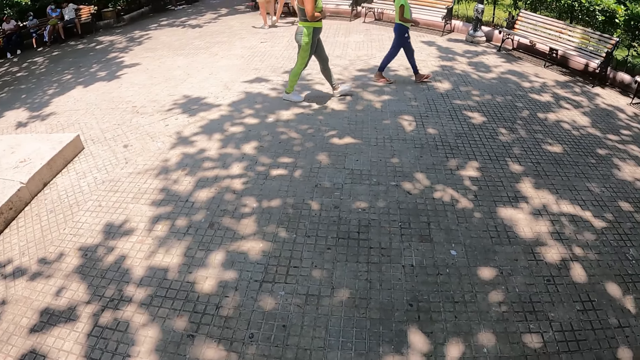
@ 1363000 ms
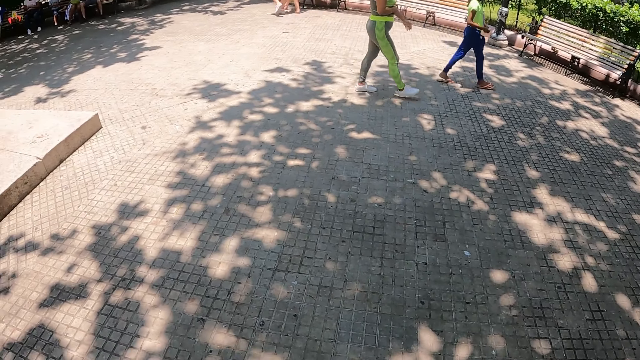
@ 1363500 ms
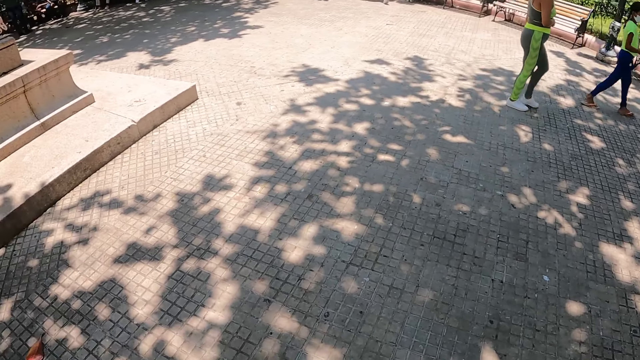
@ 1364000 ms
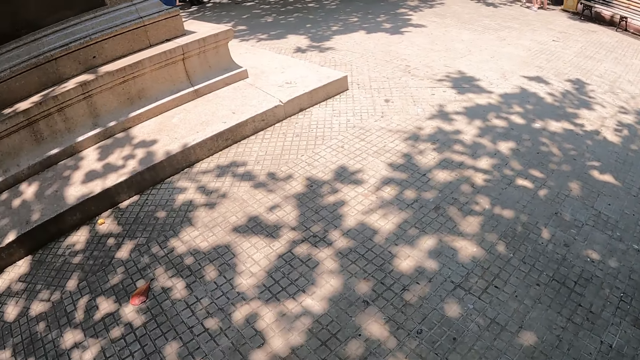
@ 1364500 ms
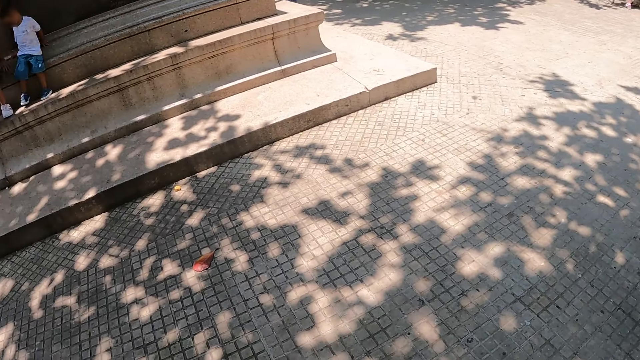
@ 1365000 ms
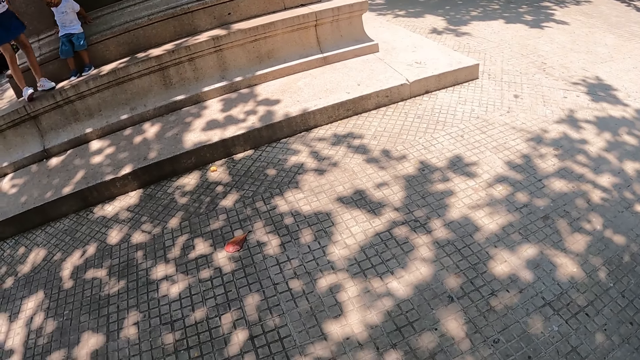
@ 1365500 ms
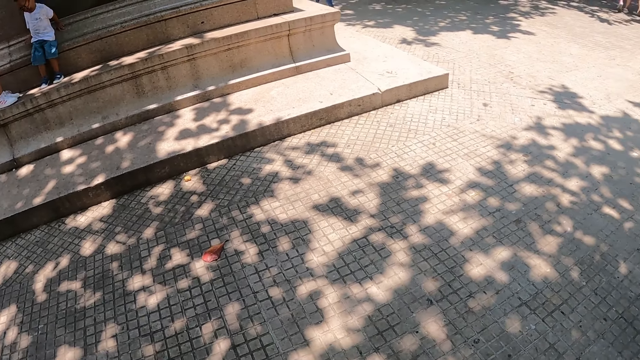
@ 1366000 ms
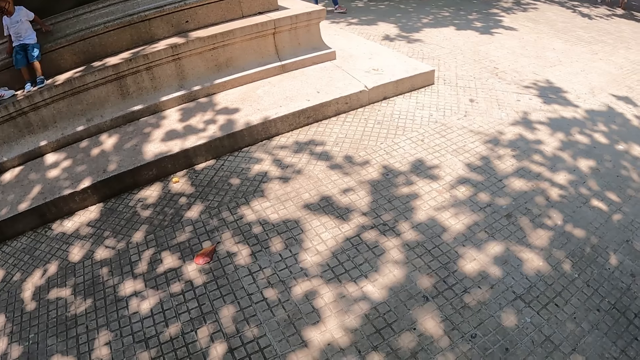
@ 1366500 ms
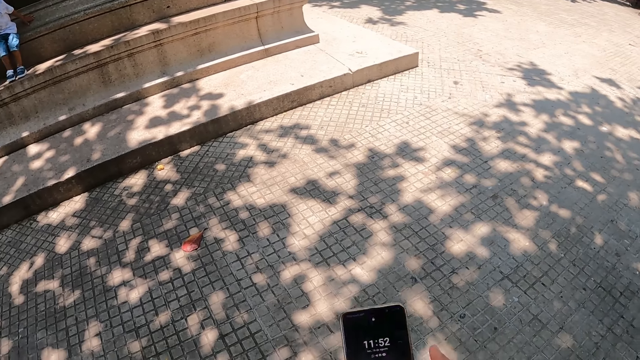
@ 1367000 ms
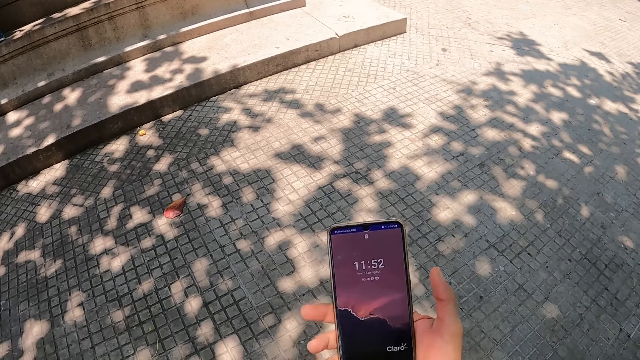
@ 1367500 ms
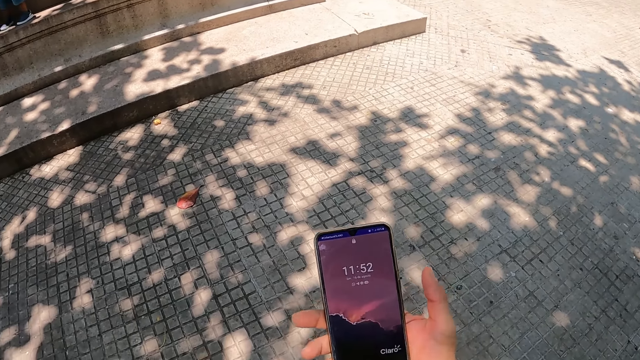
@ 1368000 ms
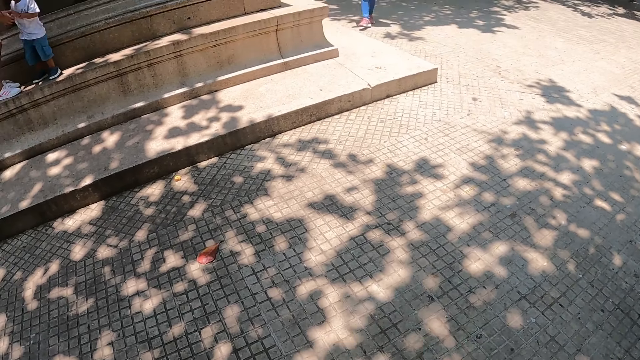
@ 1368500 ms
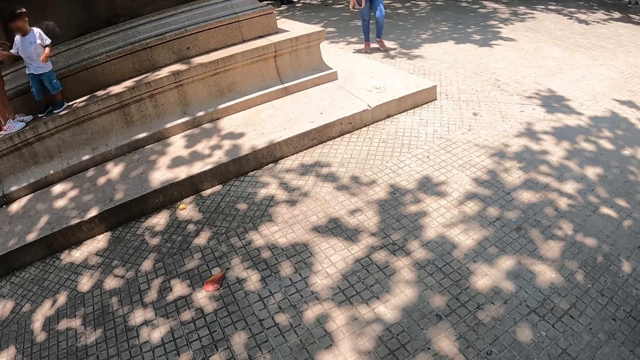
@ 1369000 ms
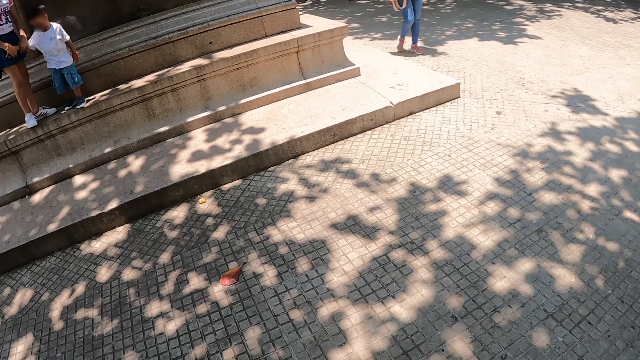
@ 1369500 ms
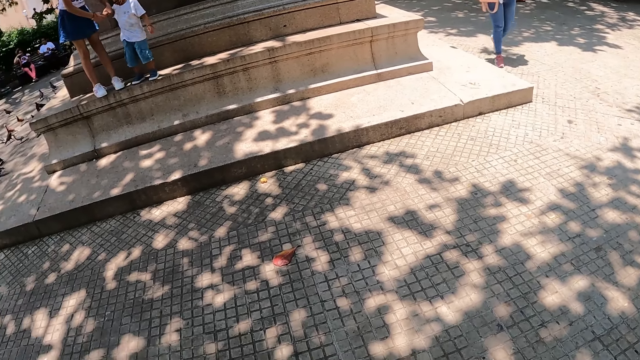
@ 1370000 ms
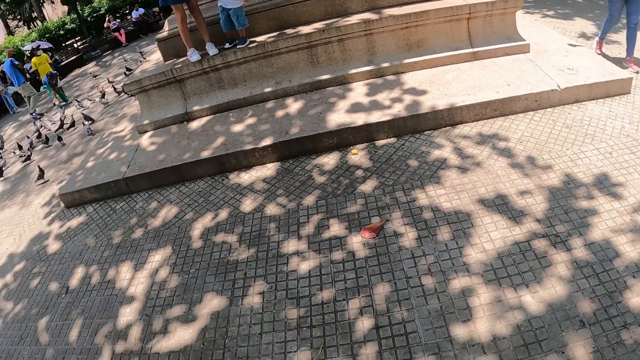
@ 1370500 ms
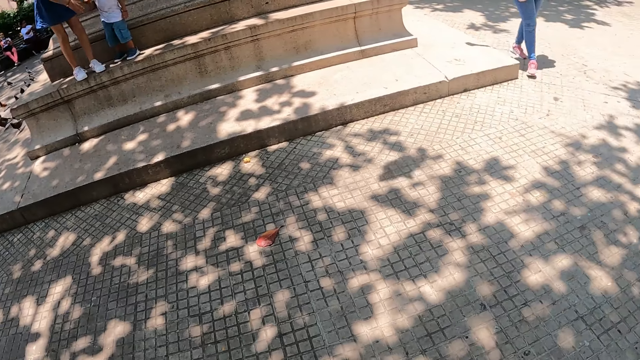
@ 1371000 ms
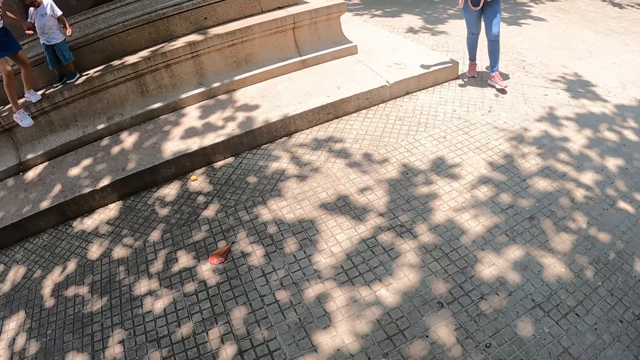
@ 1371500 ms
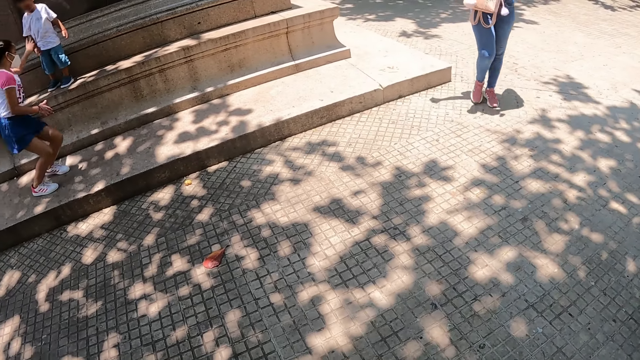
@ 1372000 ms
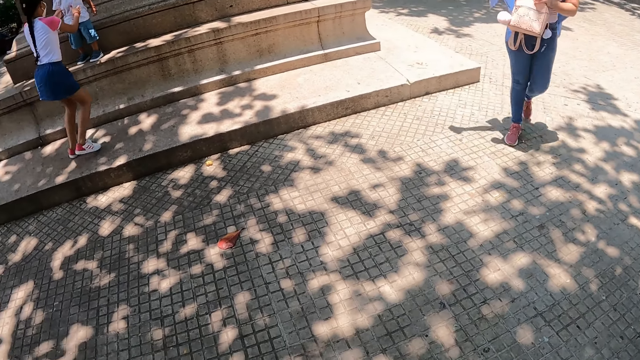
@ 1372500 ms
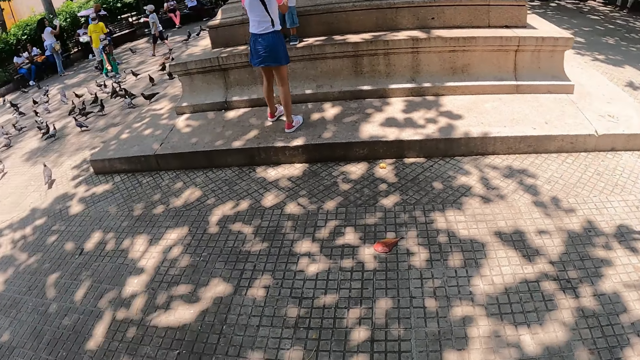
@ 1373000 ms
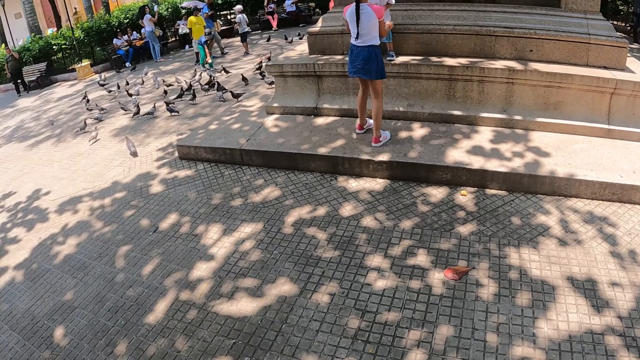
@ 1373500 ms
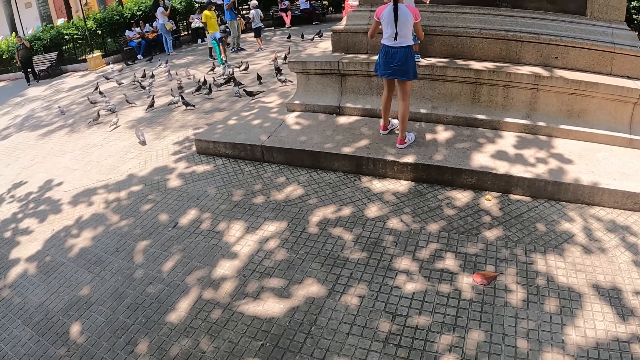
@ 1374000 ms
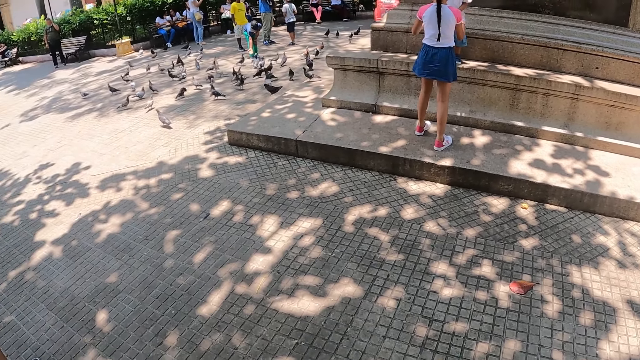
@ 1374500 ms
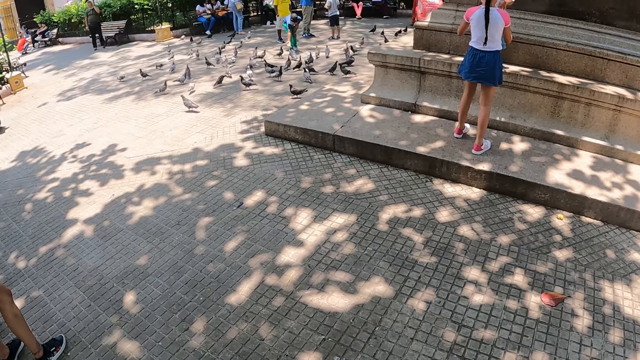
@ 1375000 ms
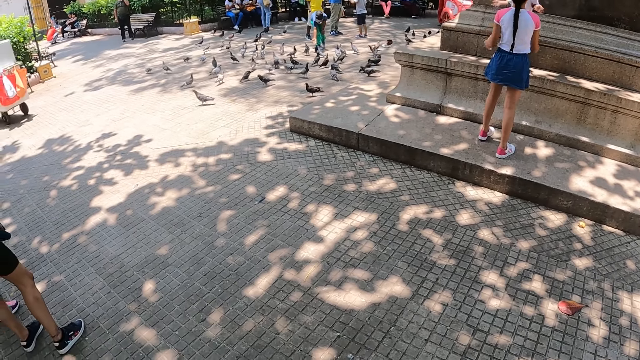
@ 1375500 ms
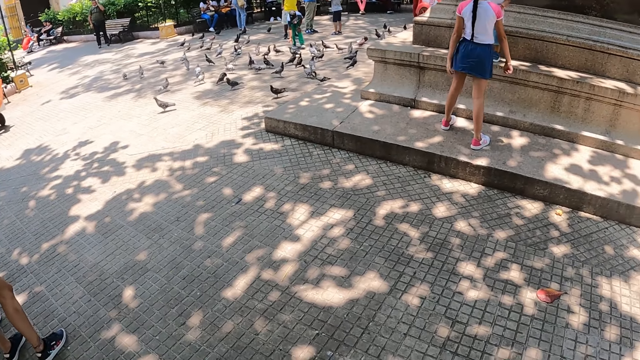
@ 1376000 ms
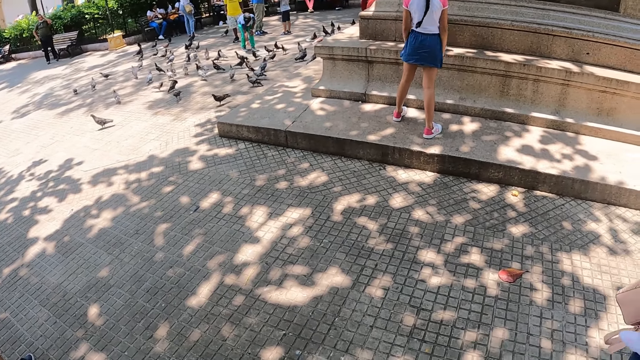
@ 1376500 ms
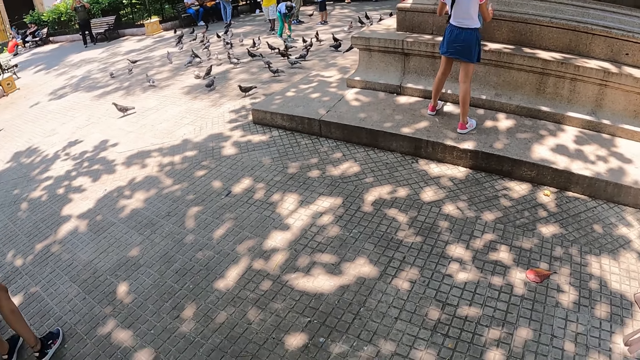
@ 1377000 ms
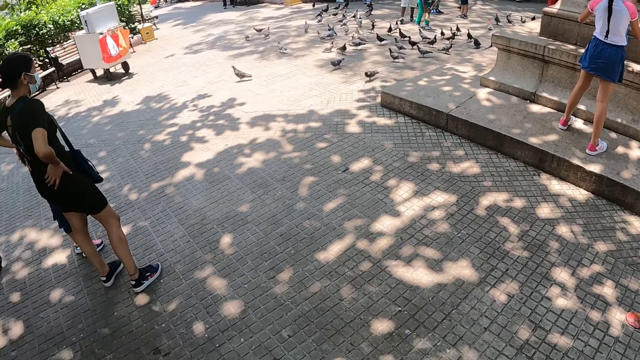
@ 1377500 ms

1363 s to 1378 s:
The camera wearer holds the phone. They operate the phone. They stare around the park. They walk outside.

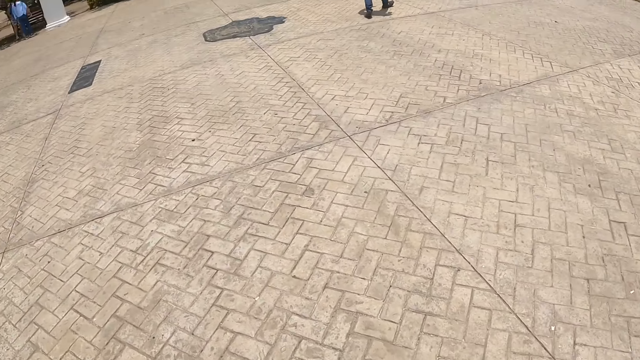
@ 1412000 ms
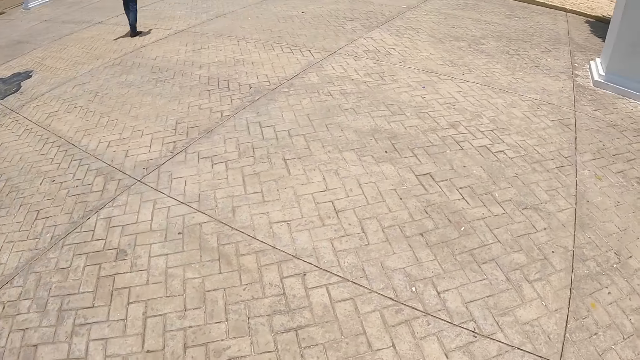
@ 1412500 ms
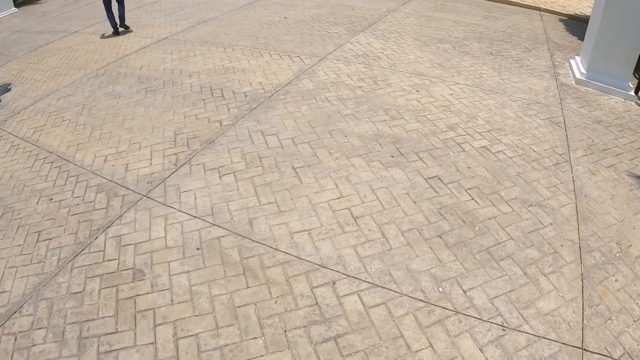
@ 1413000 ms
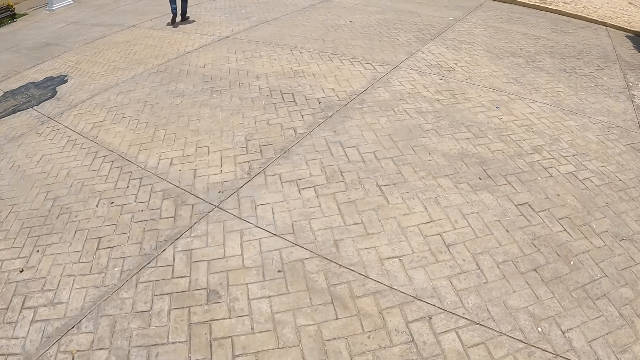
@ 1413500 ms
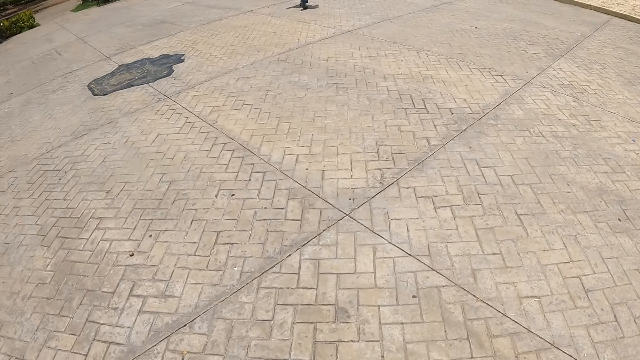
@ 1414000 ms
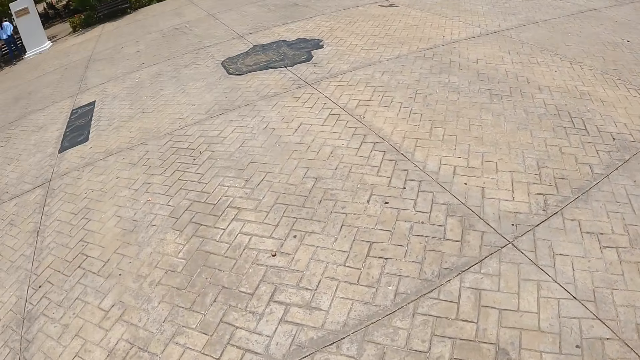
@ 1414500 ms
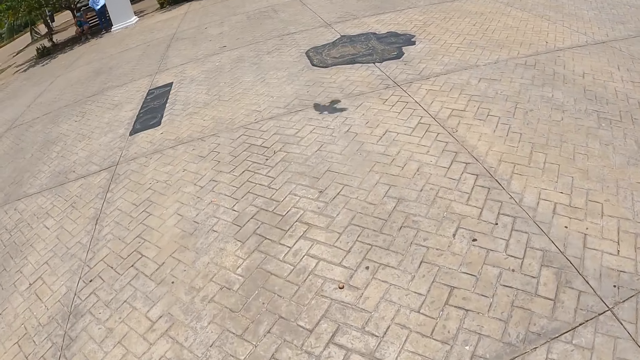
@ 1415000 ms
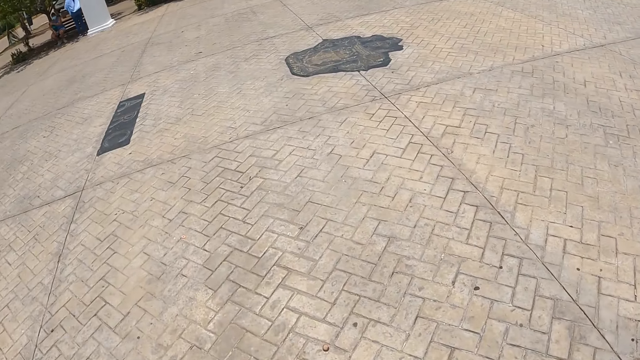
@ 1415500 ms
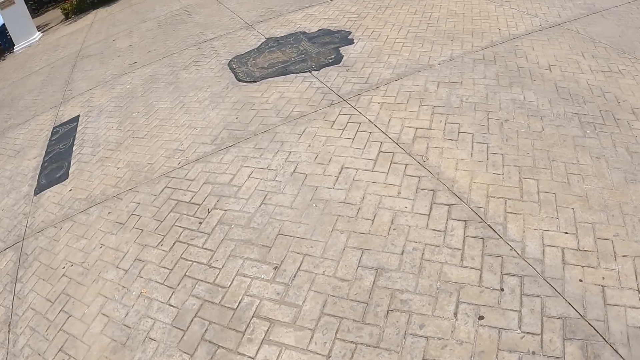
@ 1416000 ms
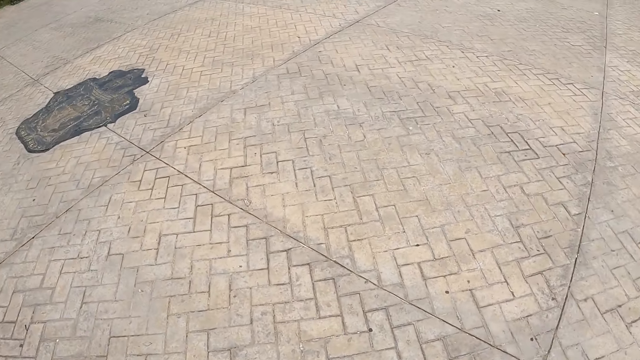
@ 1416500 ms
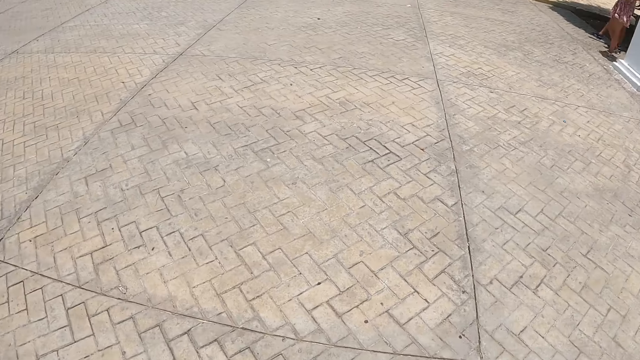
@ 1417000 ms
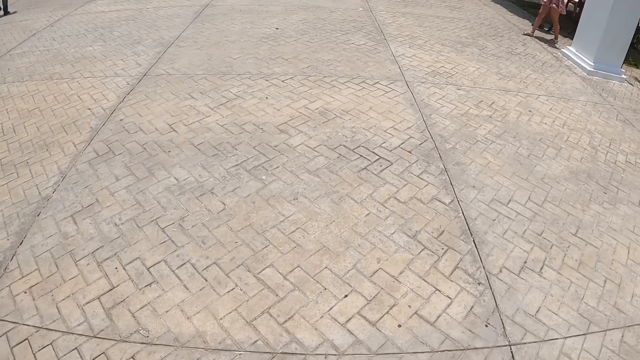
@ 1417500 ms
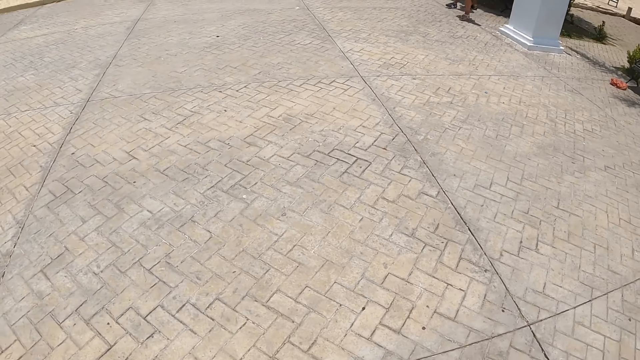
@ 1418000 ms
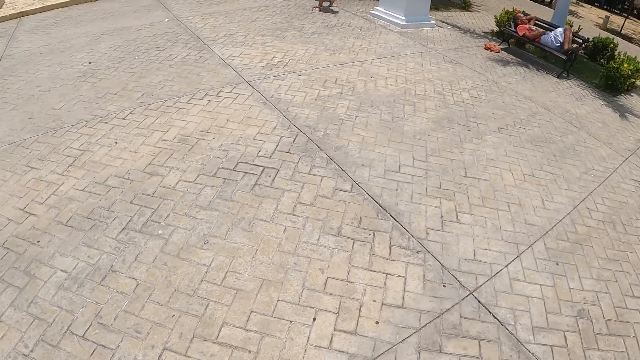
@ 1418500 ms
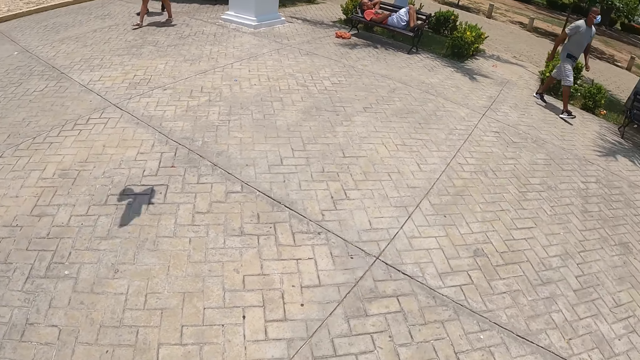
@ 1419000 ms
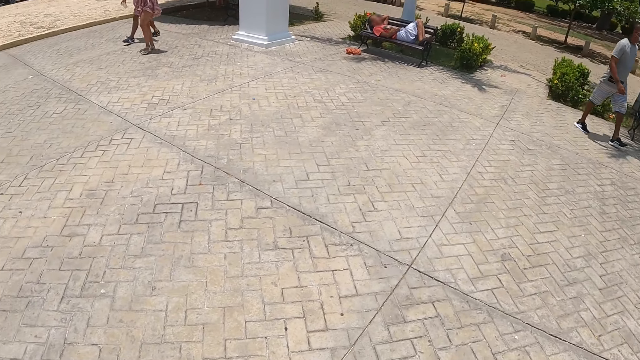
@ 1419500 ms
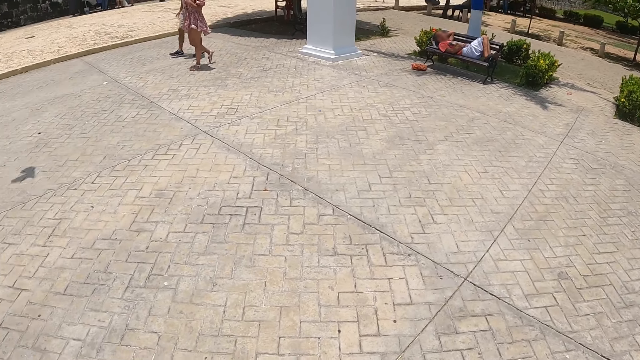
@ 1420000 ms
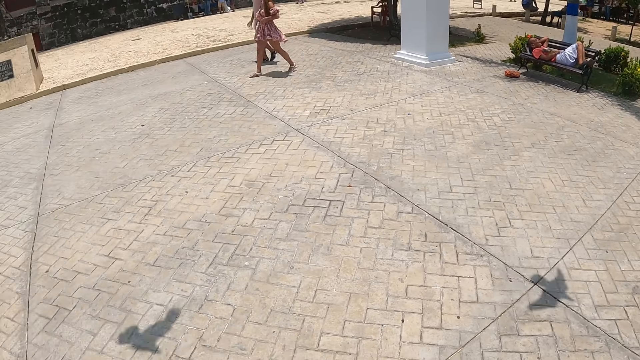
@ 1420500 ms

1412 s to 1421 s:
The camera wearer walks around the park.
